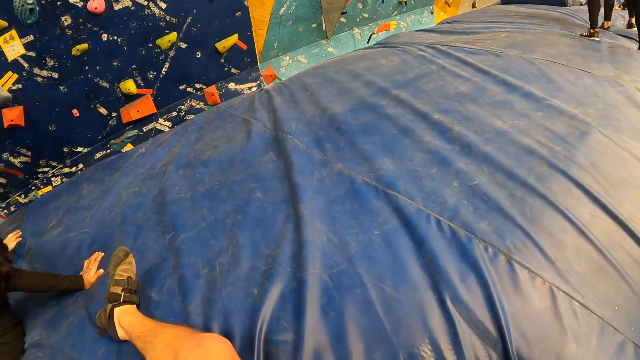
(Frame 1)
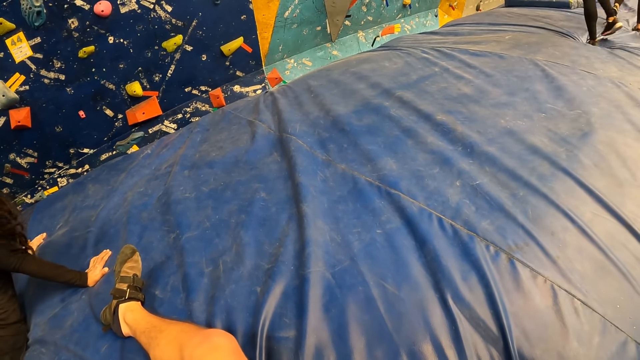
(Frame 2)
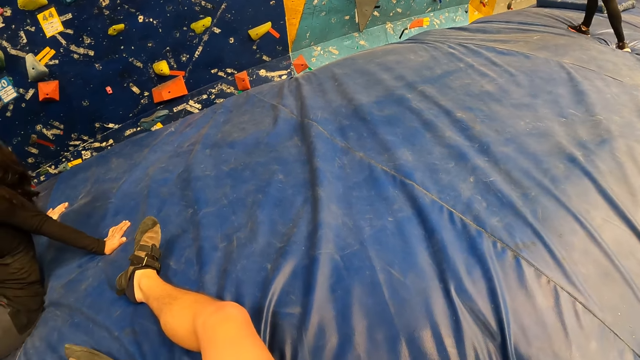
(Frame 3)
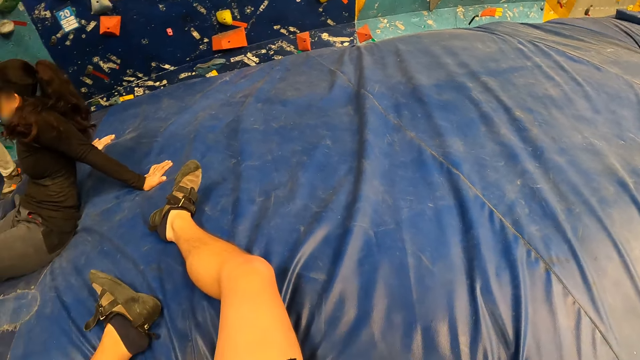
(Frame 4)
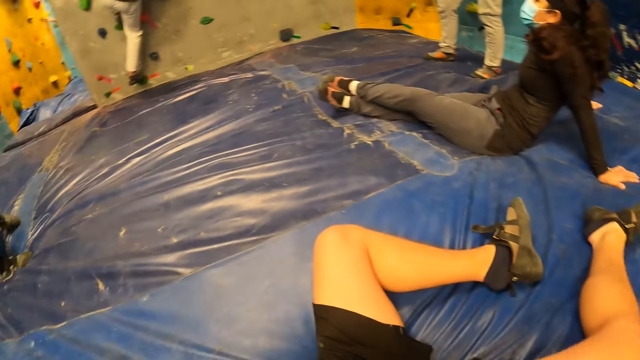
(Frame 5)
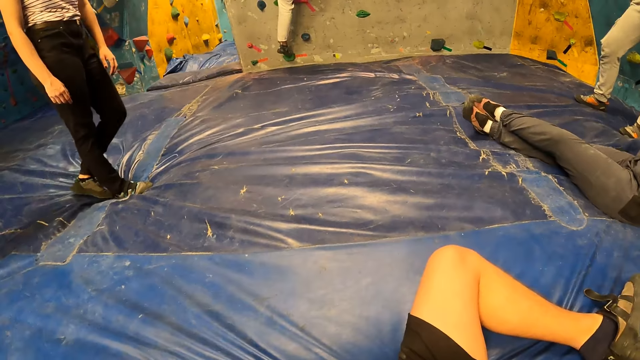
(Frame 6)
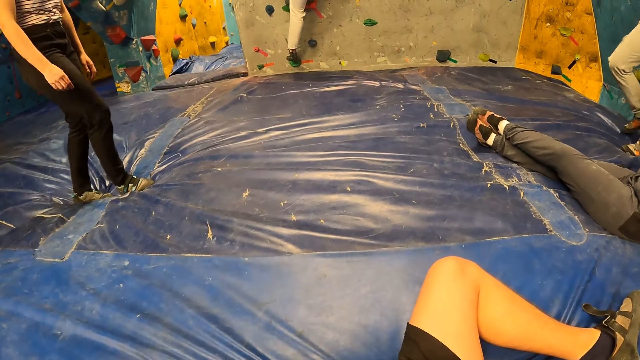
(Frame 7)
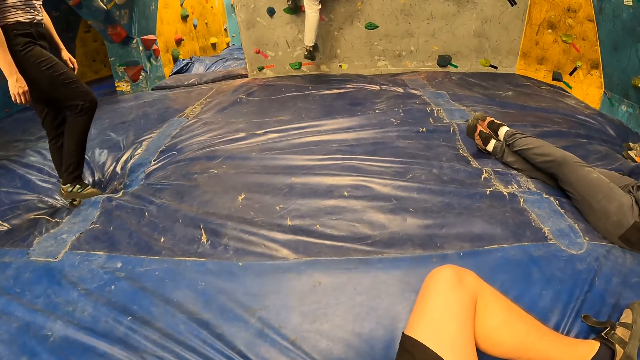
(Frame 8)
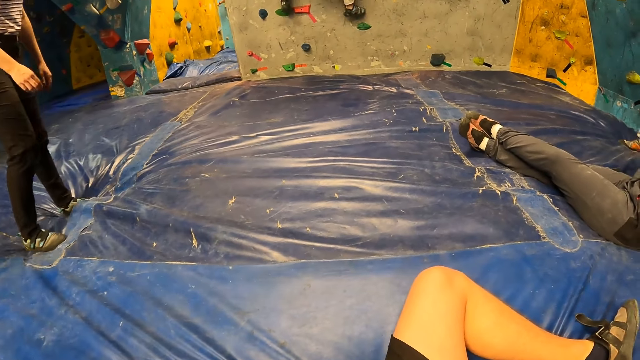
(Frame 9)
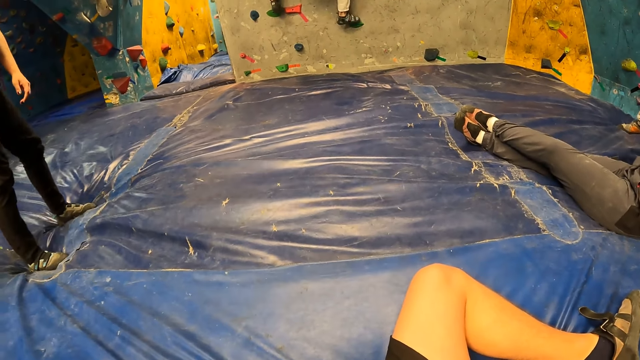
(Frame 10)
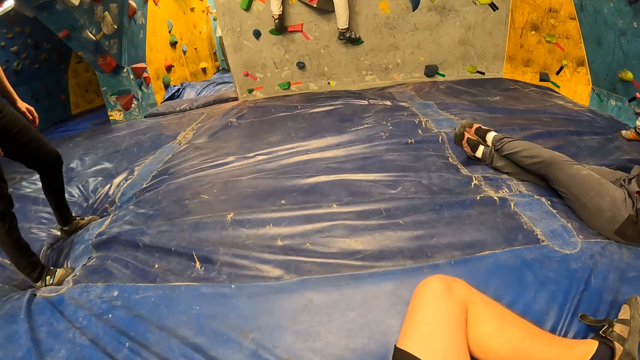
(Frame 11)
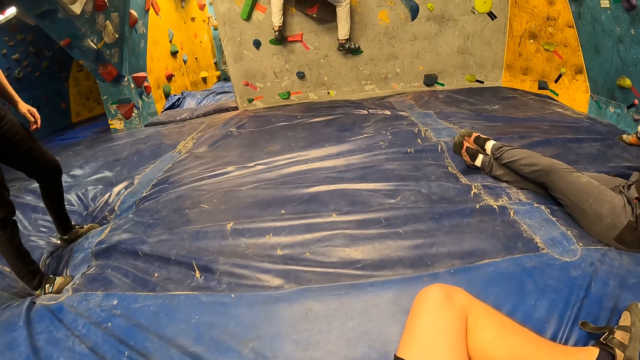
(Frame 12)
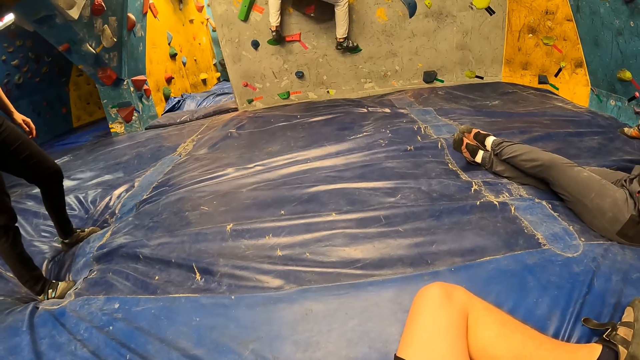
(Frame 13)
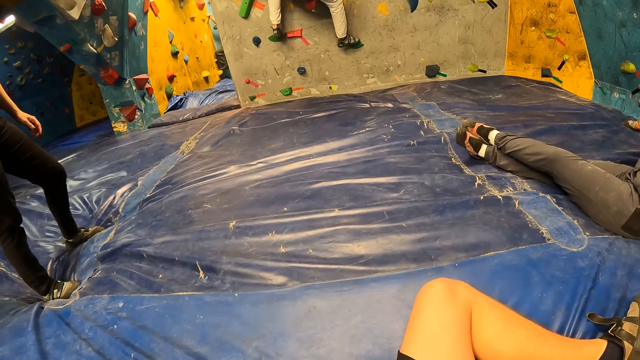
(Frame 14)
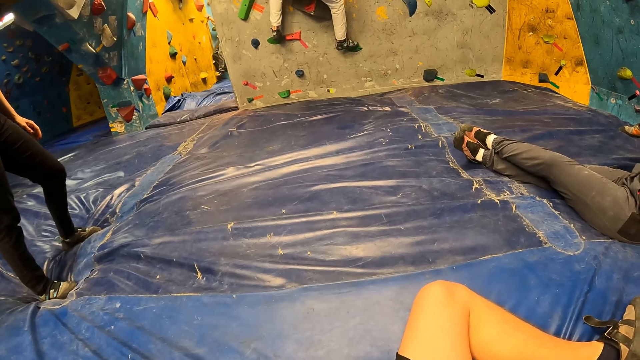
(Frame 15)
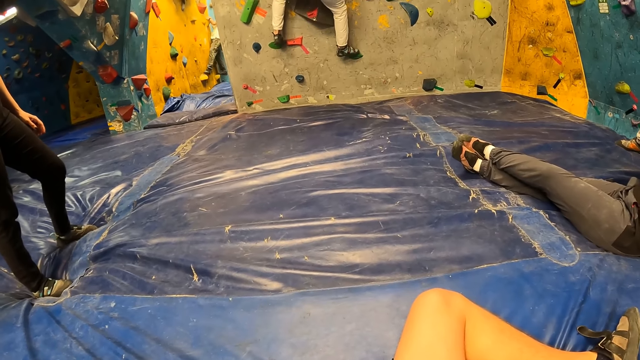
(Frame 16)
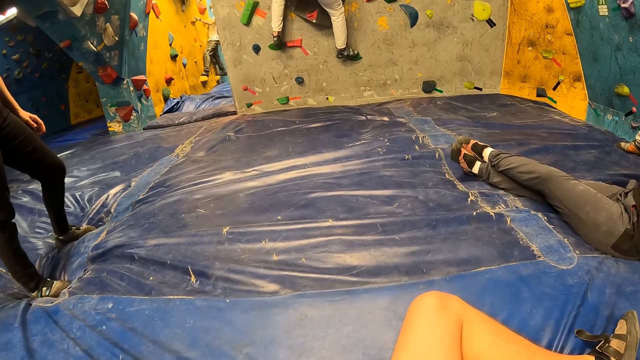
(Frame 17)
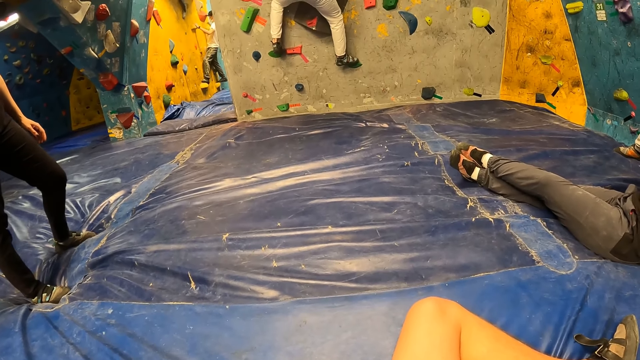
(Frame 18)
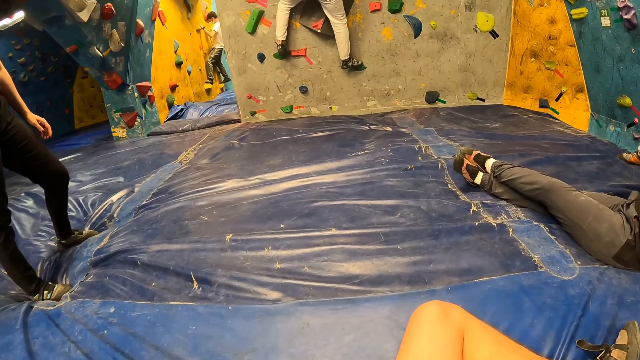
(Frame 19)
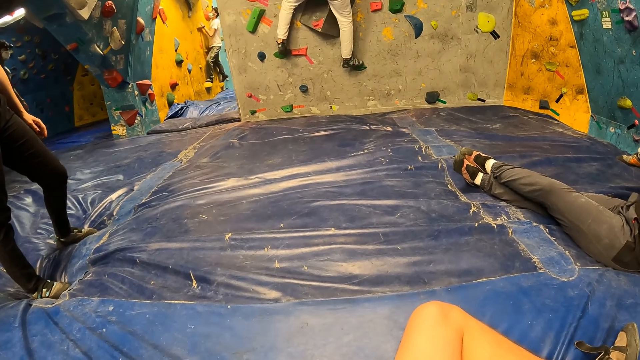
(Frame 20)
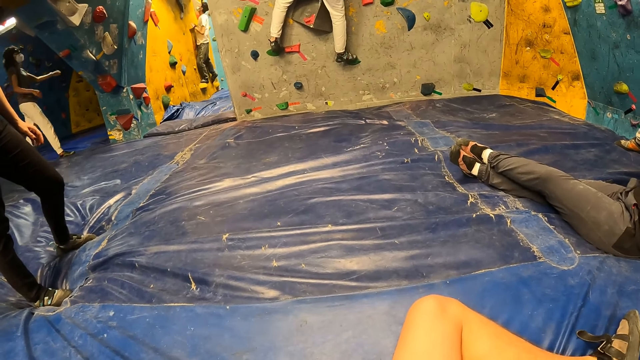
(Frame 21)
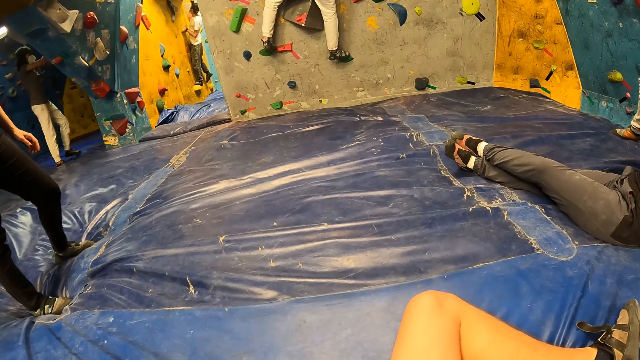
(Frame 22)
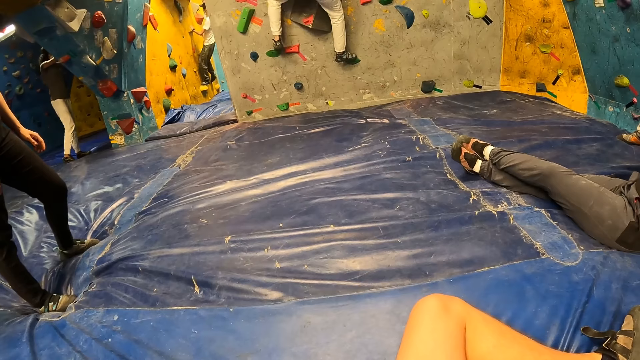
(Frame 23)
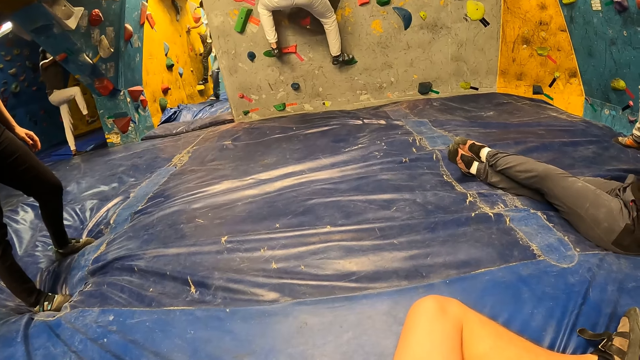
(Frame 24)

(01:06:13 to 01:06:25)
A person climbs on the board.

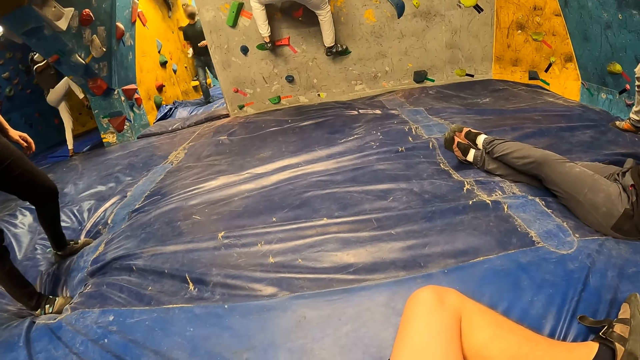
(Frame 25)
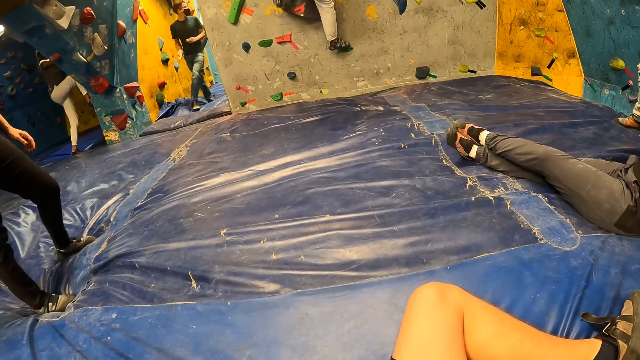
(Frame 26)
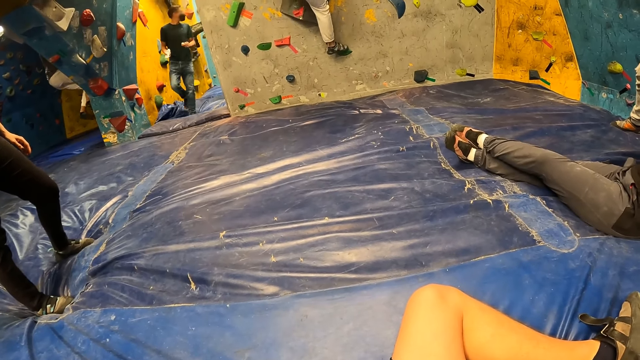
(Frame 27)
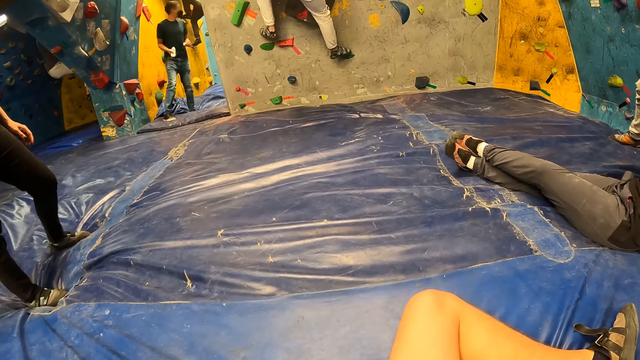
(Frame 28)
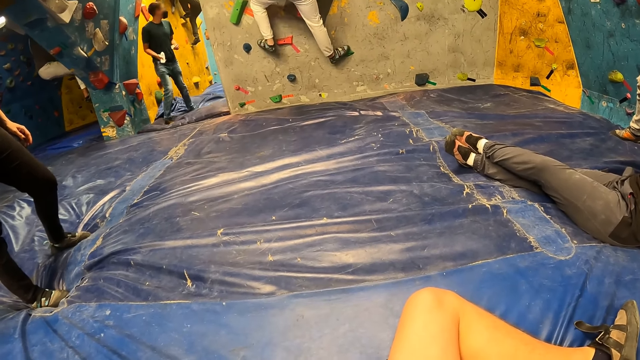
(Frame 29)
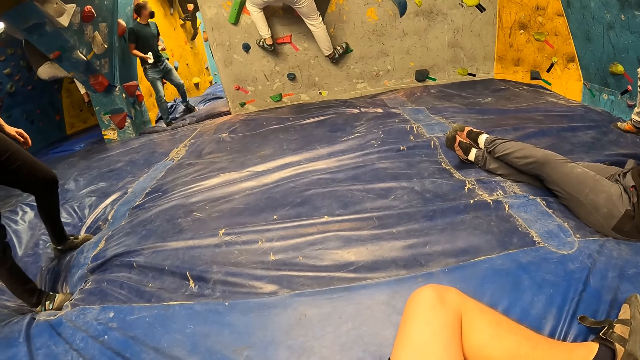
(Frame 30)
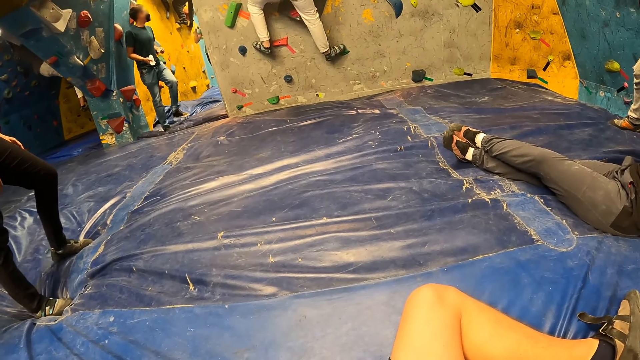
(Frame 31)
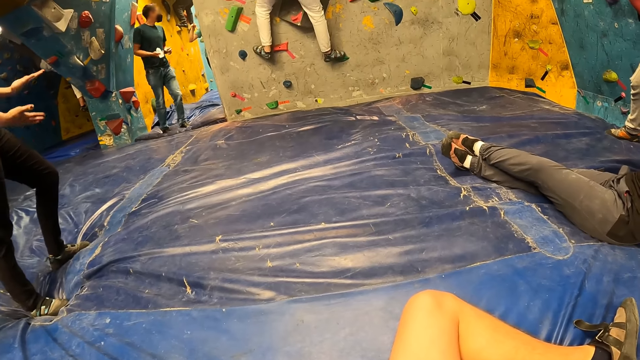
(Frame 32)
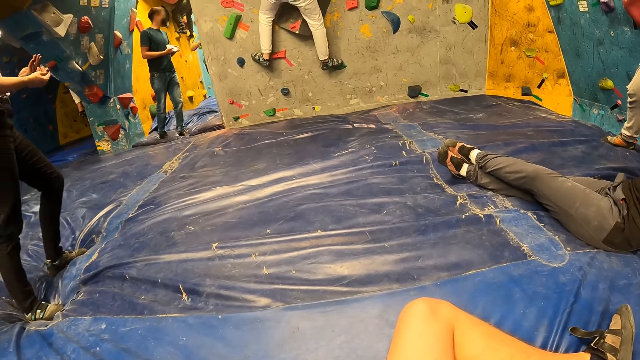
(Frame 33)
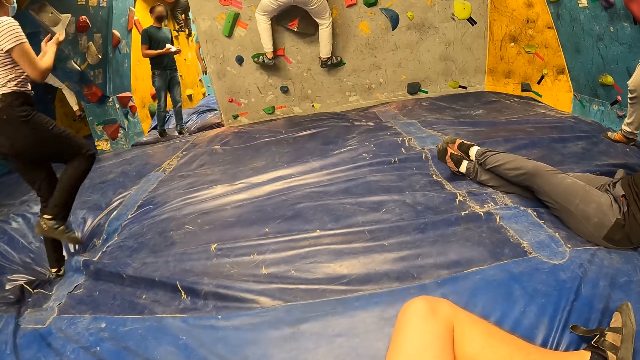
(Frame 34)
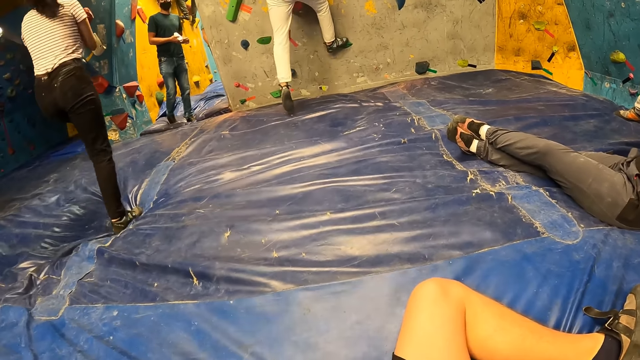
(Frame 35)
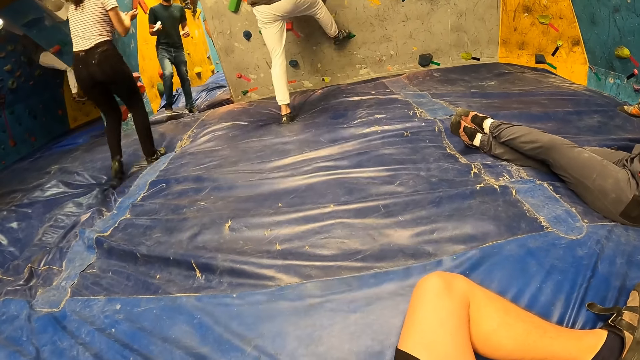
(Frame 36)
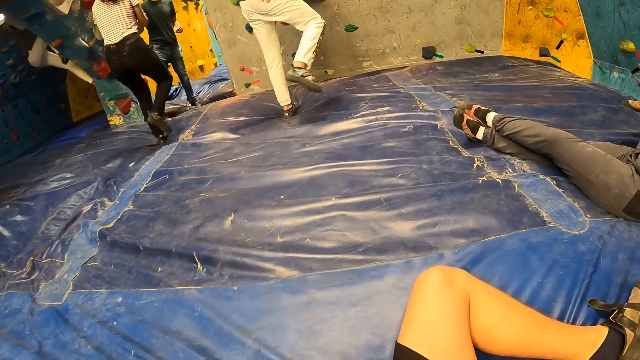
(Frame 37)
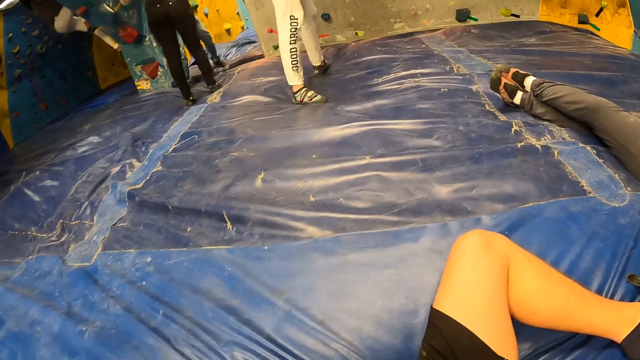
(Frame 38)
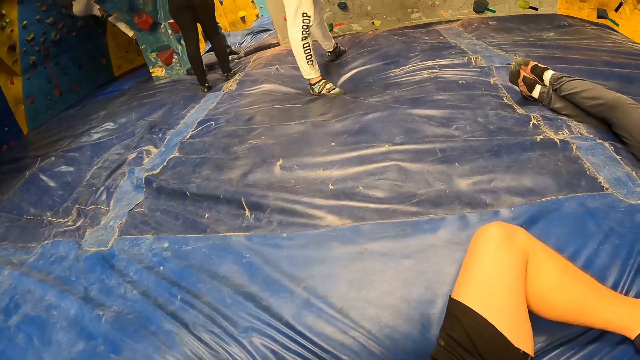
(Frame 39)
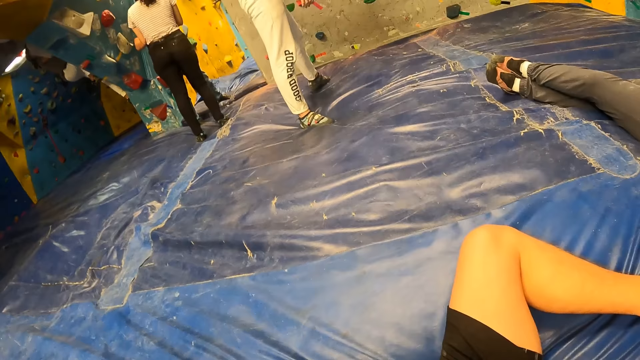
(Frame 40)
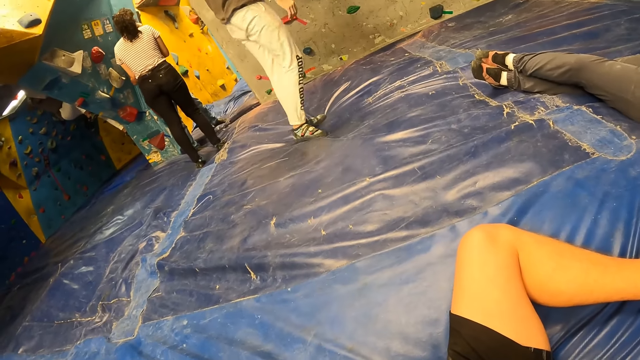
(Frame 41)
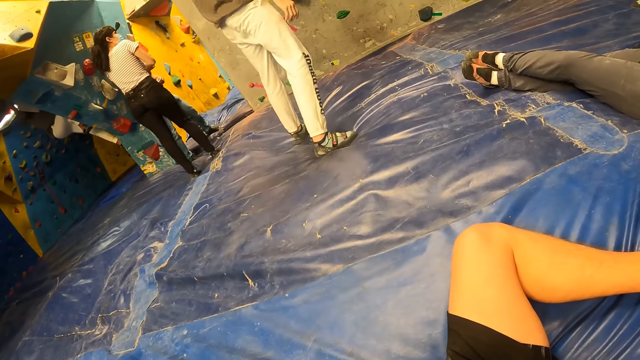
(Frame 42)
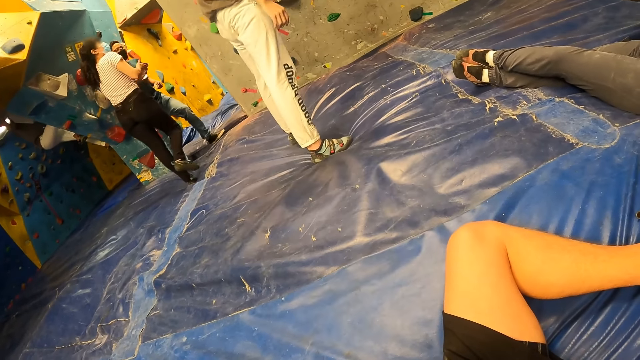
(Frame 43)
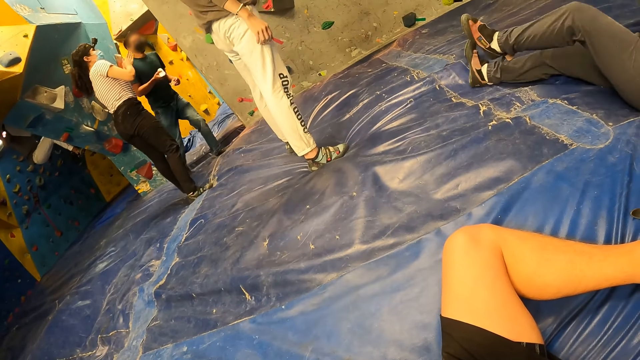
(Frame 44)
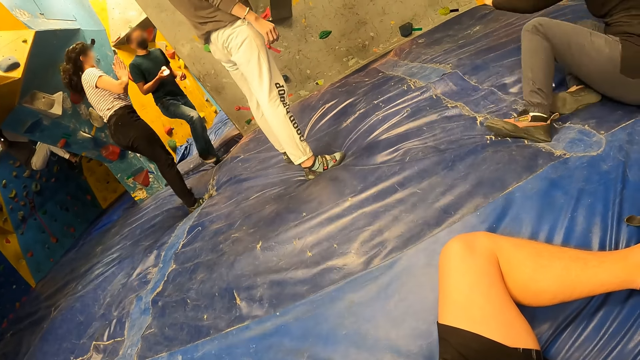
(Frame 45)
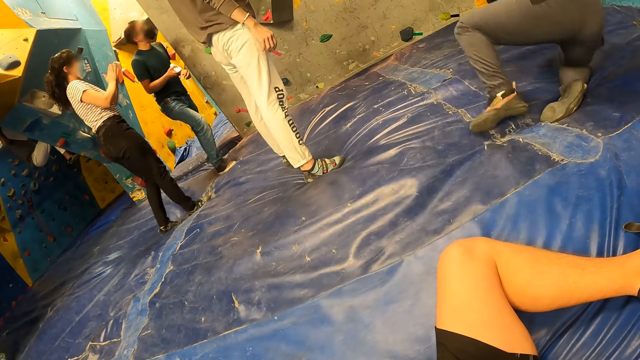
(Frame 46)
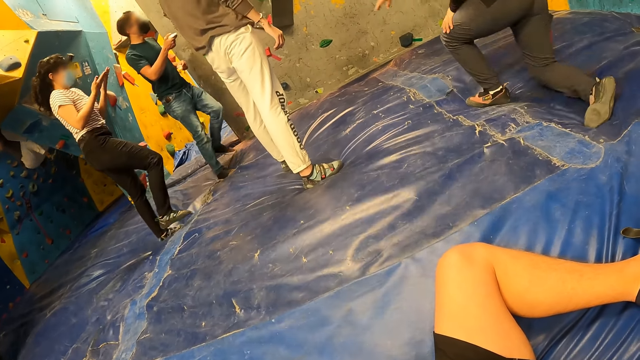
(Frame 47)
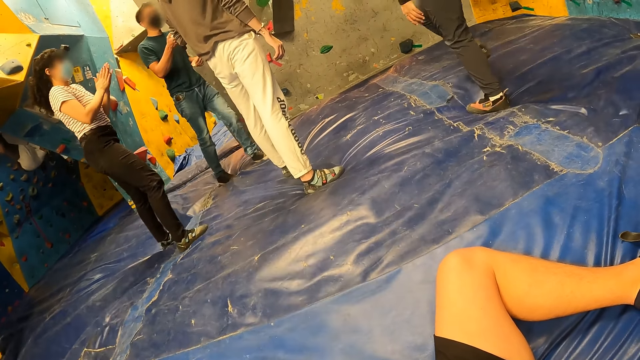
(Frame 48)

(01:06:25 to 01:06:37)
A man comes off the wall on the foam. A person runs towards the board. Another person stands beside the camera wearer. Another person stands up.
